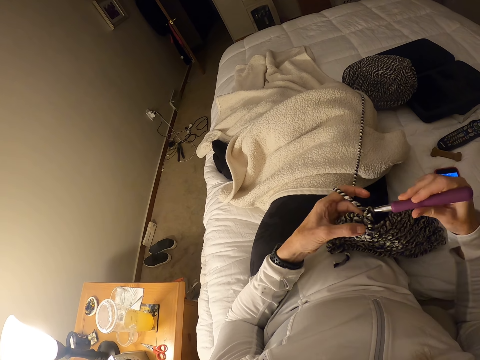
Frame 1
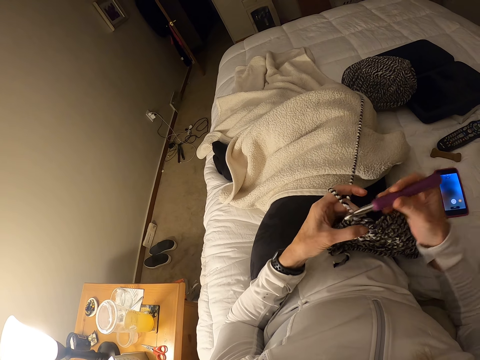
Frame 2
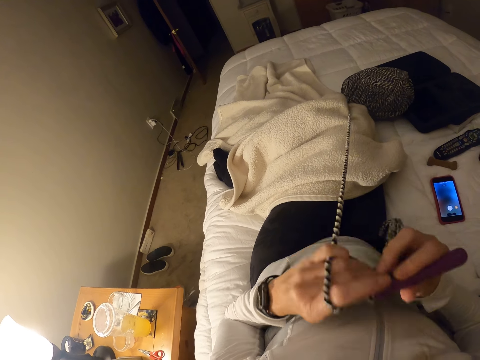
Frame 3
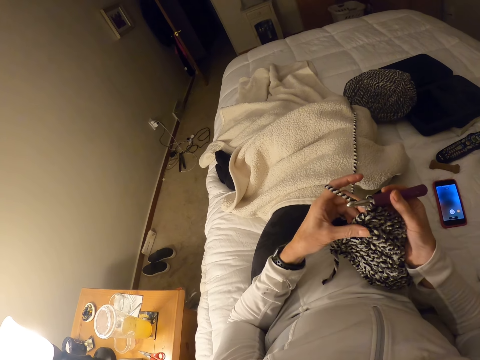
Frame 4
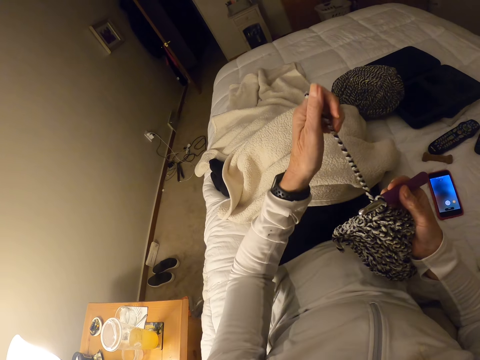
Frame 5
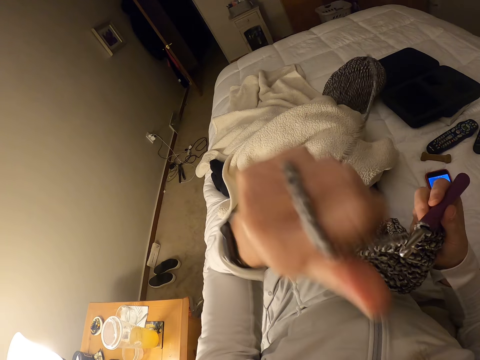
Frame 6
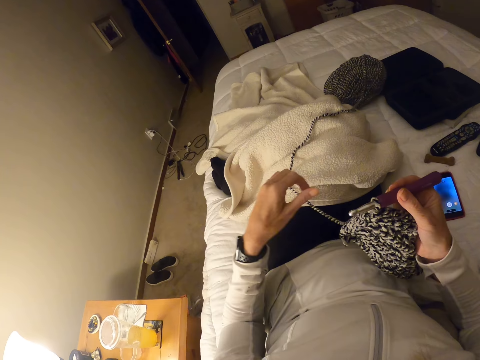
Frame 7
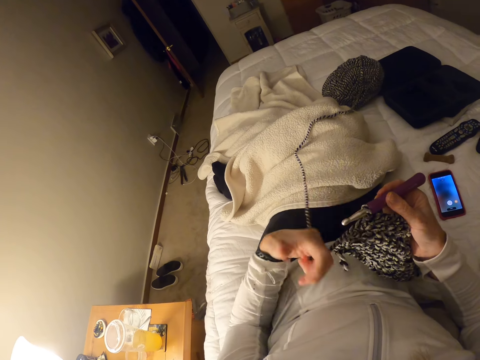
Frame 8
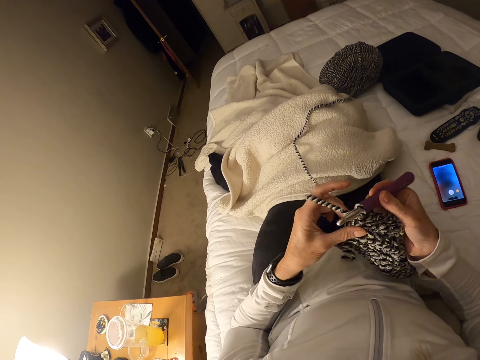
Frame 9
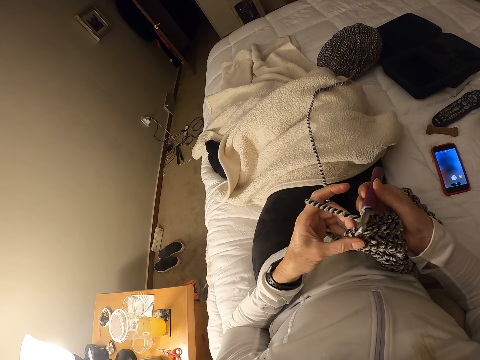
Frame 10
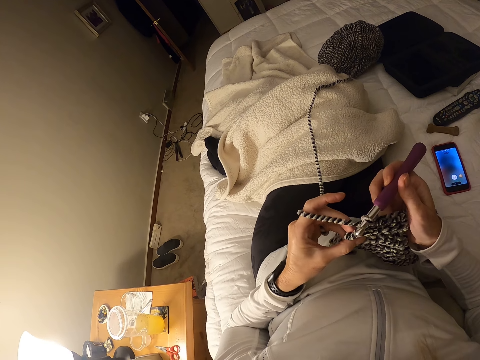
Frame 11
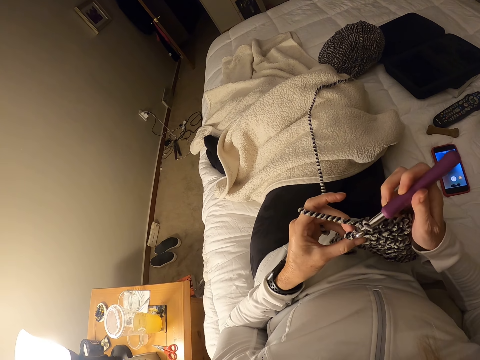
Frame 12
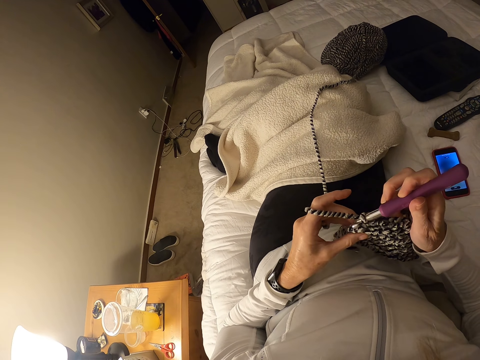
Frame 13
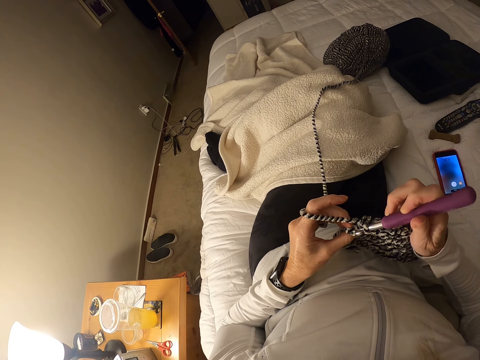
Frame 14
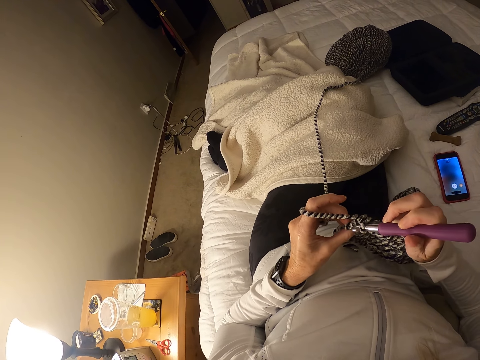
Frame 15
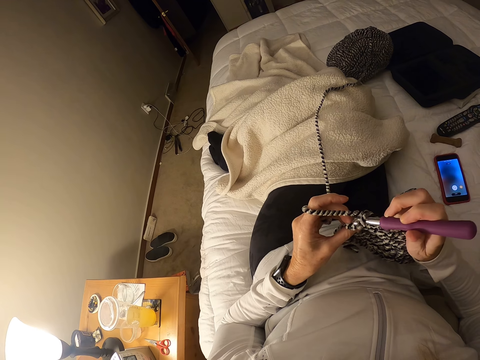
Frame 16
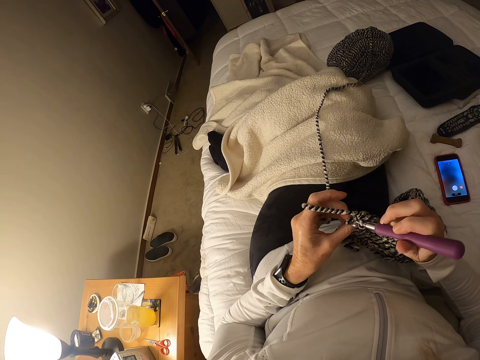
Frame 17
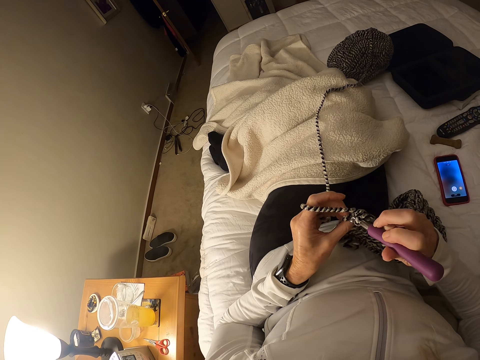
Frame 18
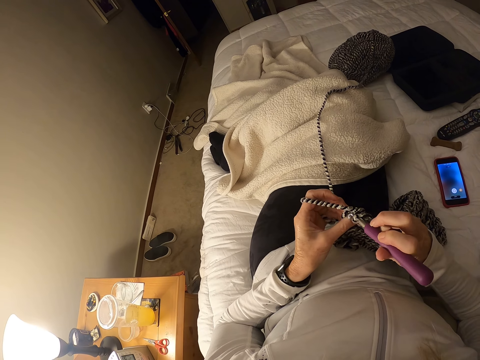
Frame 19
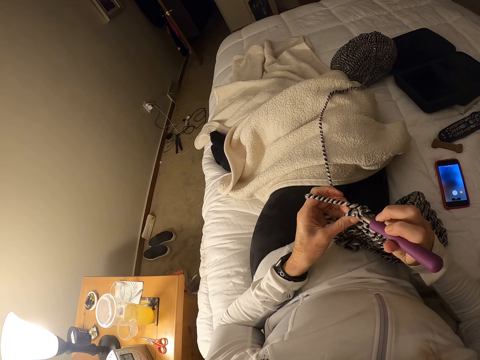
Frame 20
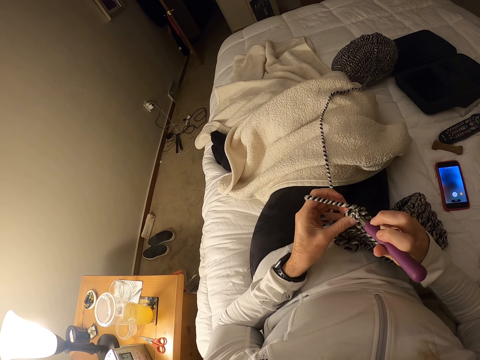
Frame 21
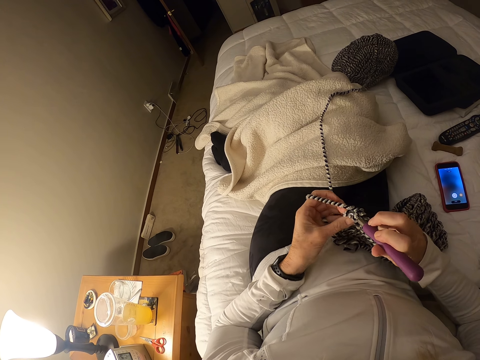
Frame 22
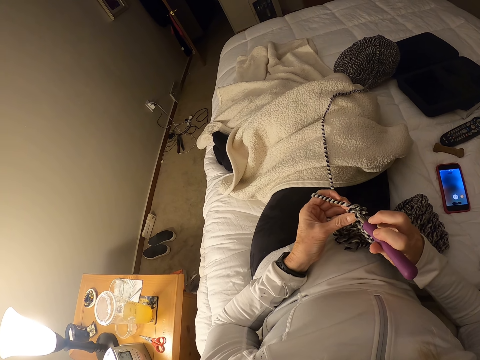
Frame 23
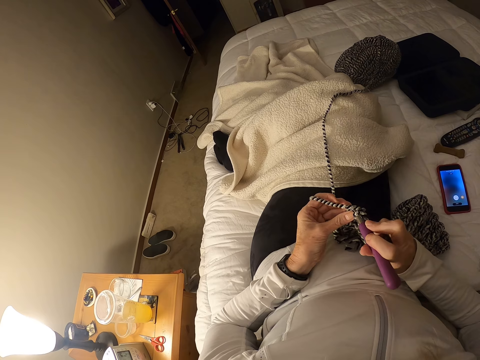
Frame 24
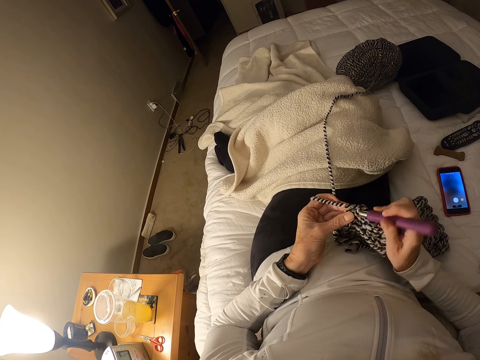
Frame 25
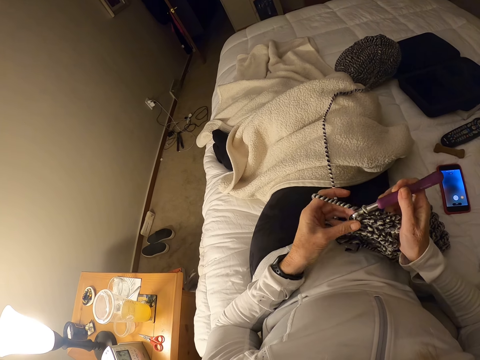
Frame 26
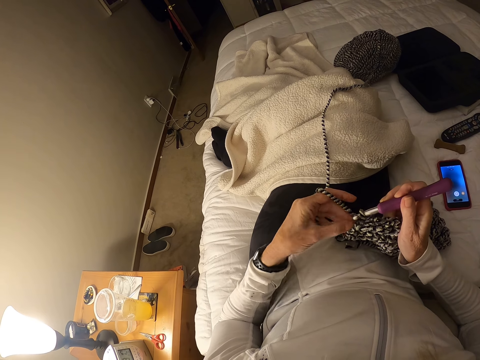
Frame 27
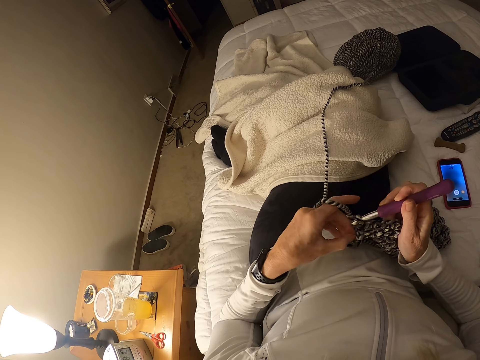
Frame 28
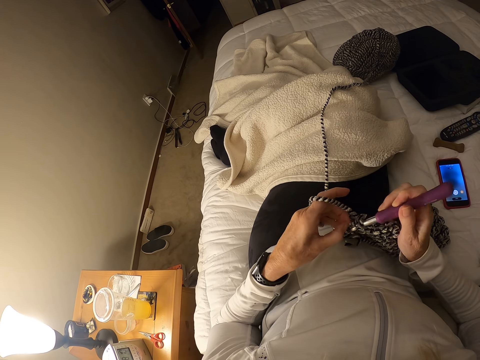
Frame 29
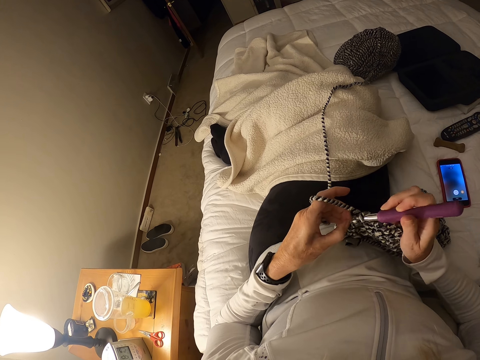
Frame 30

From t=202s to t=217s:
The camera wearer pulls the yarn from the ball. They knit with a crochet hook.

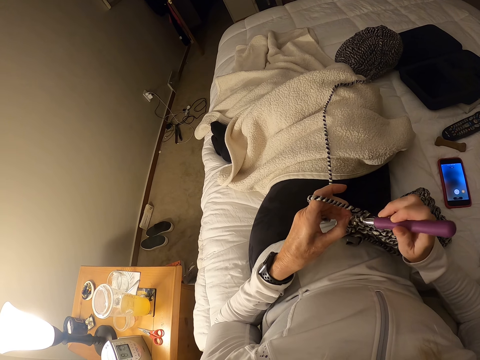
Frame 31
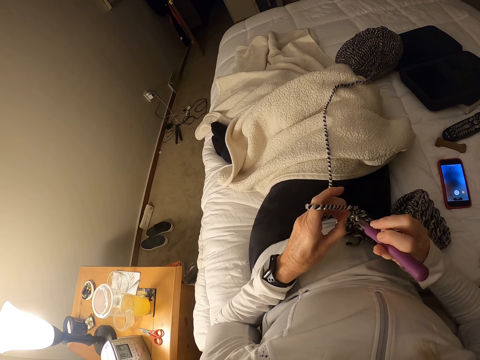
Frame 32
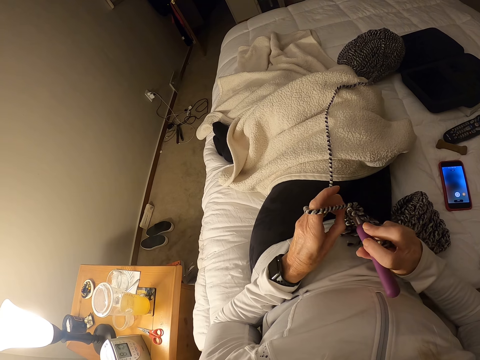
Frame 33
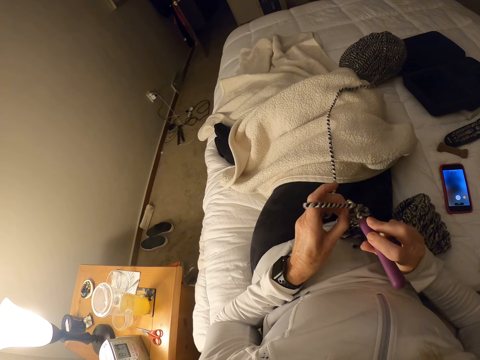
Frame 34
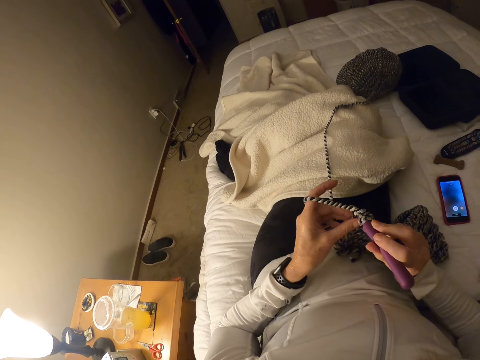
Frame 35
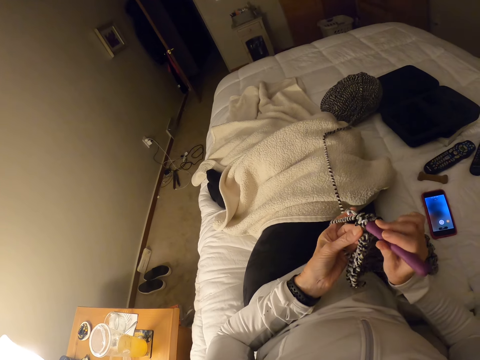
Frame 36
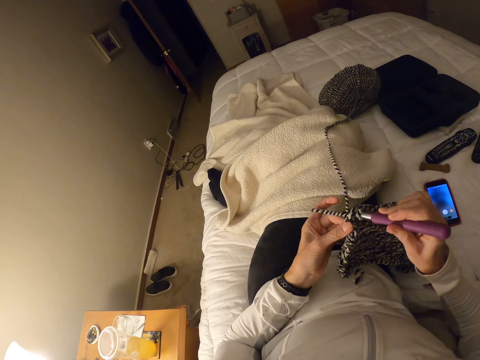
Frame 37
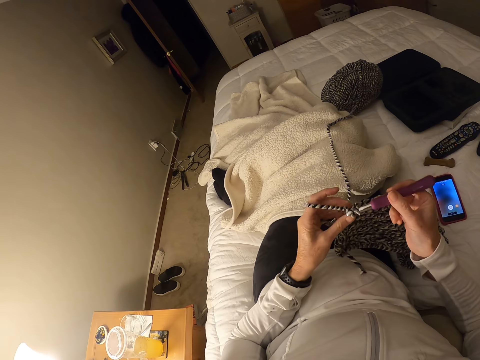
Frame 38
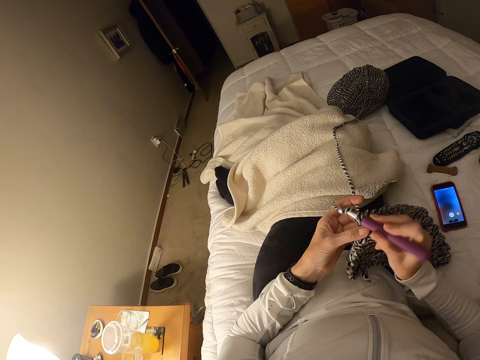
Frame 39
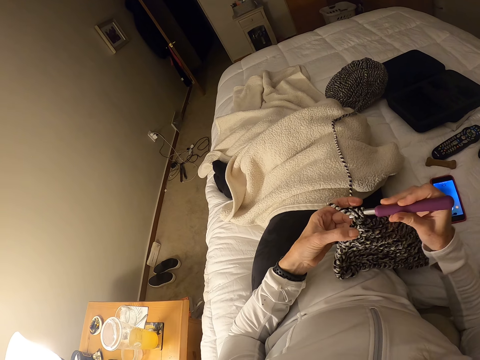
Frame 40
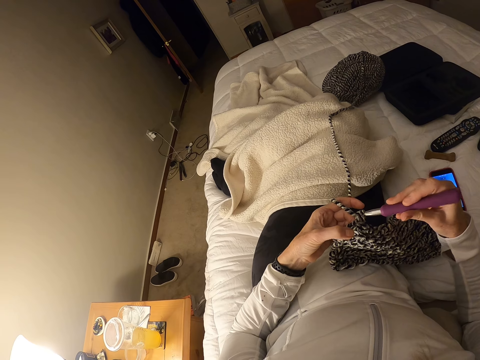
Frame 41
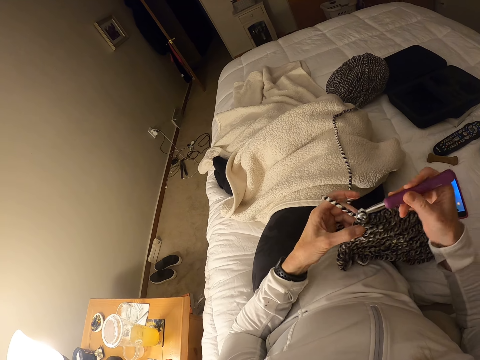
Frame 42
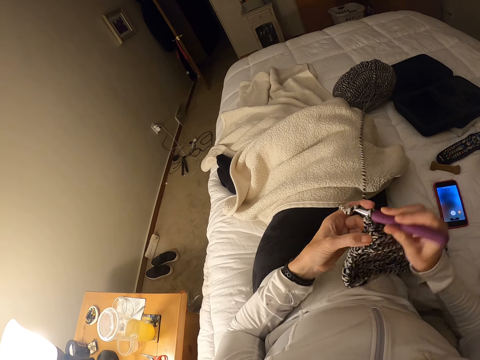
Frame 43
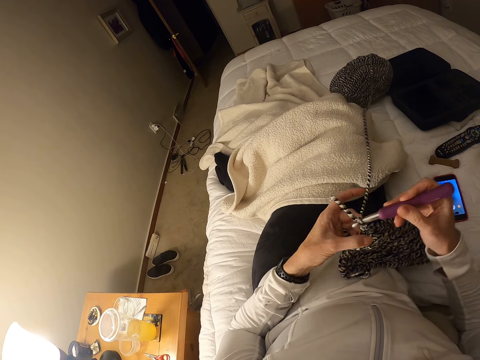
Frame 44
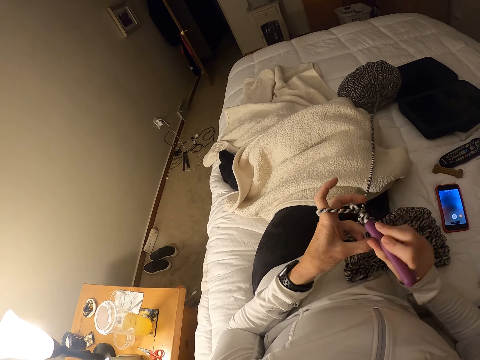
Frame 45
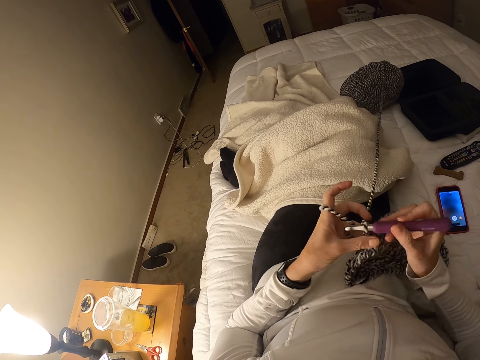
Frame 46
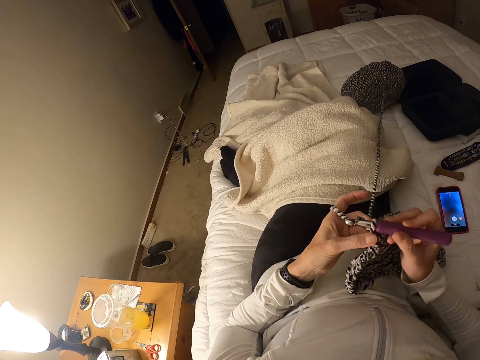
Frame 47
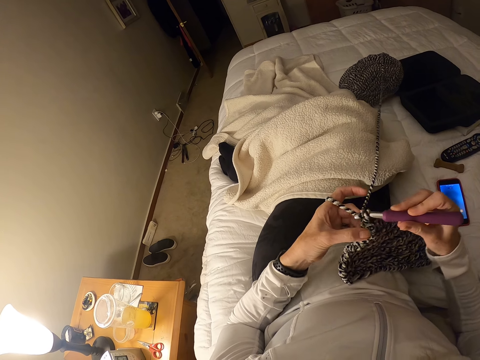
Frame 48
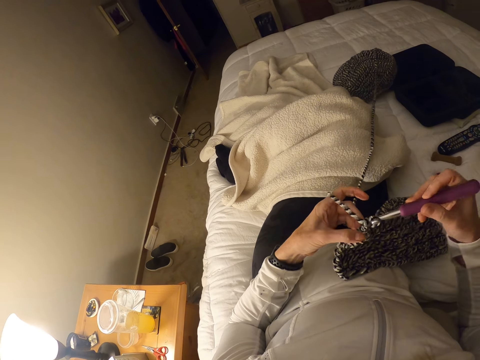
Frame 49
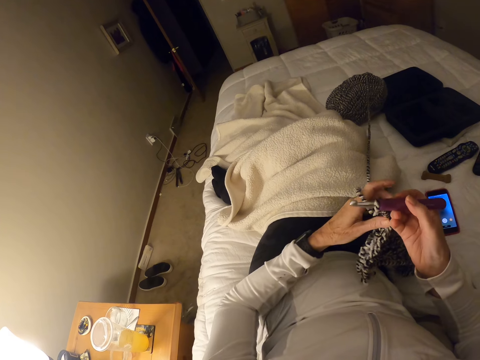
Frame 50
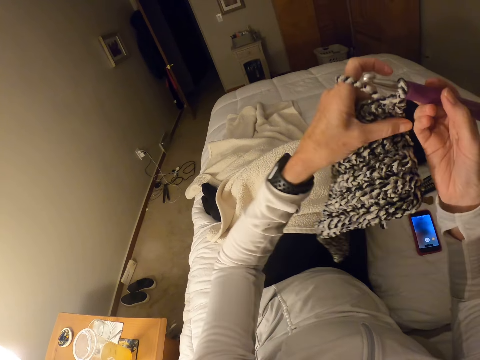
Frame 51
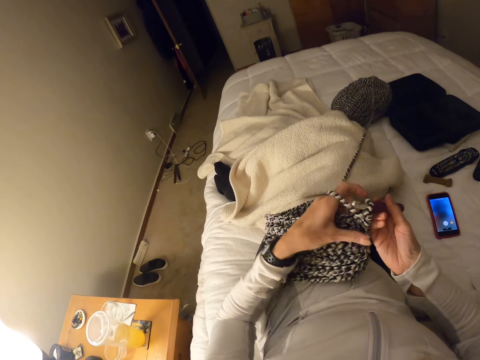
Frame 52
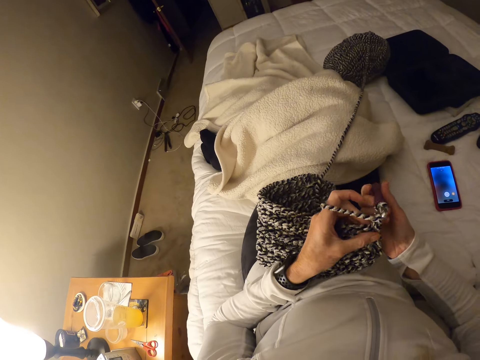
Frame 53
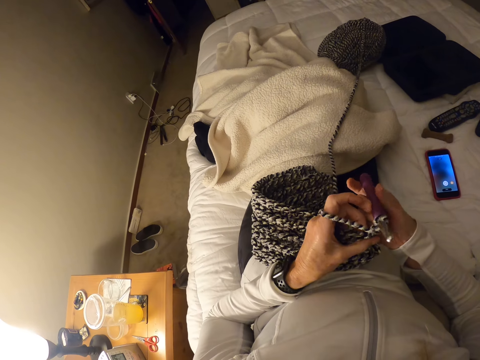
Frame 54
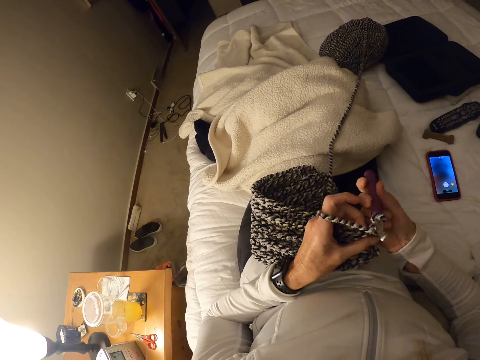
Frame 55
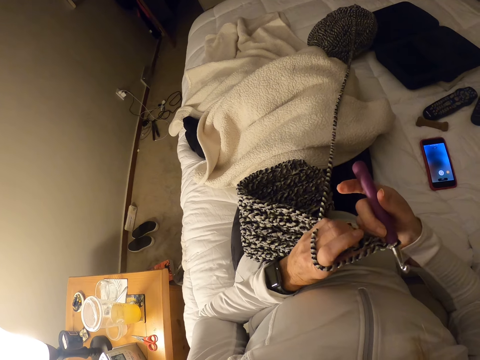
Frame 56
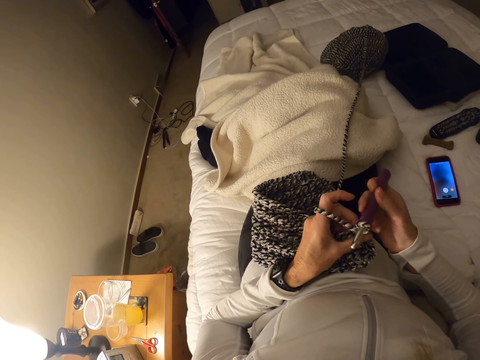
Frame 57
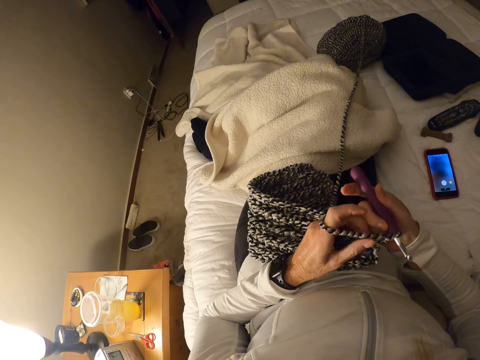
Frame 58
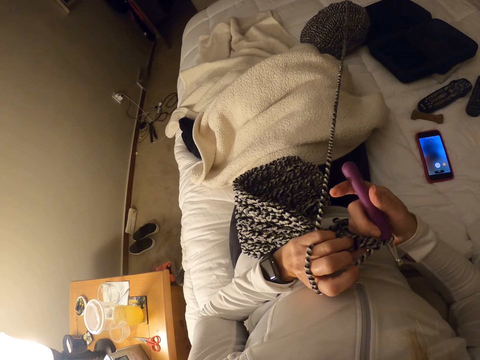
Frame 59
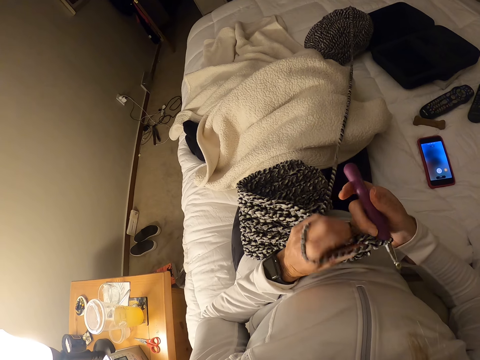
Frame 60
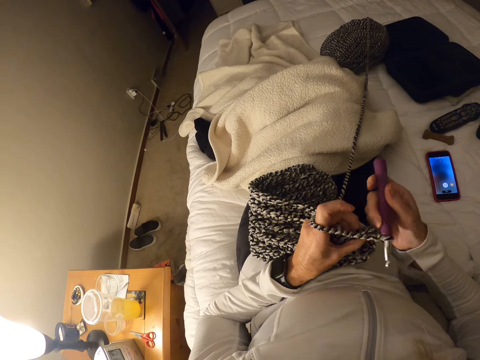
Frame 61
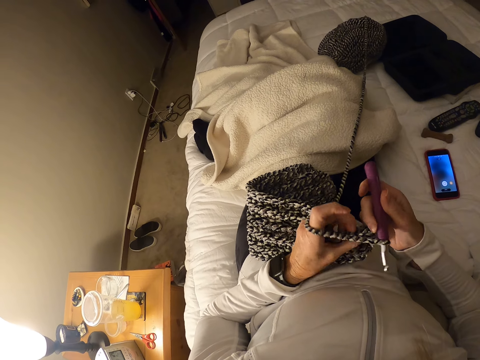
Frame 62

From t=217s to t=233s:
The camera wearer pulls the thread.
